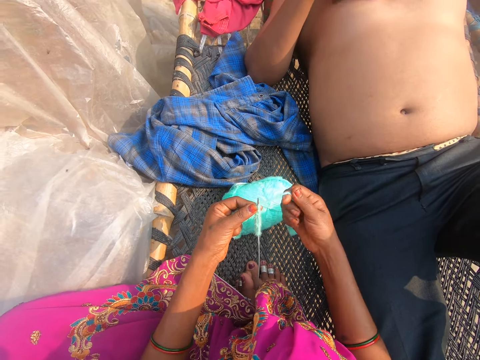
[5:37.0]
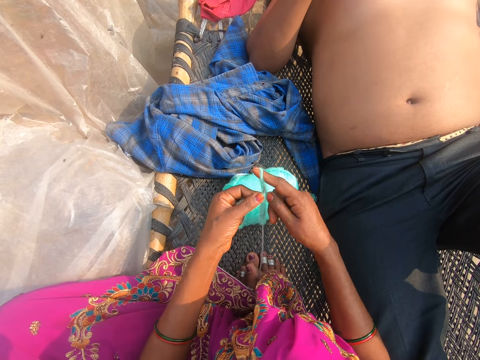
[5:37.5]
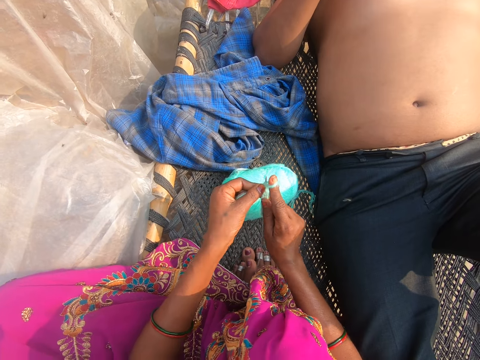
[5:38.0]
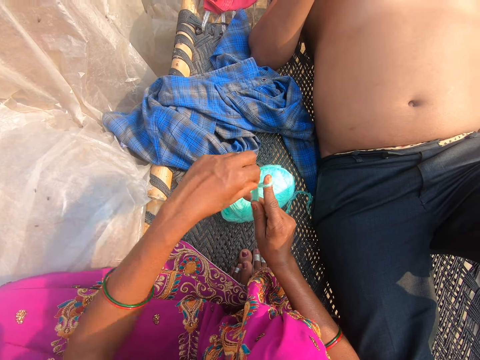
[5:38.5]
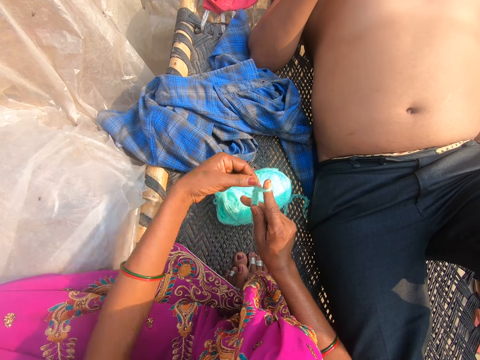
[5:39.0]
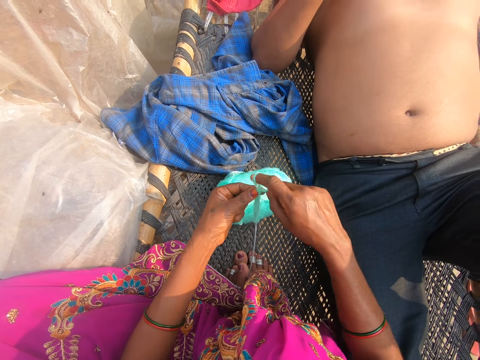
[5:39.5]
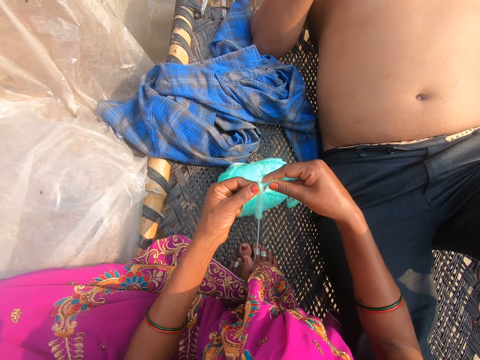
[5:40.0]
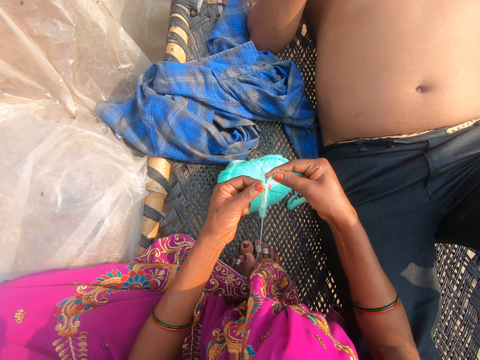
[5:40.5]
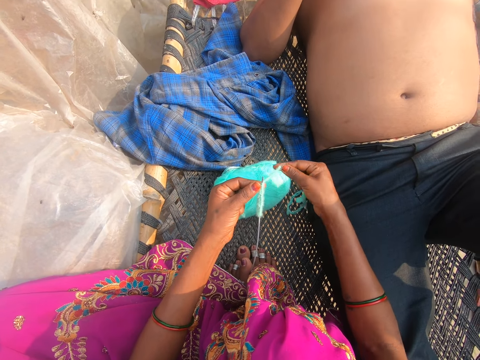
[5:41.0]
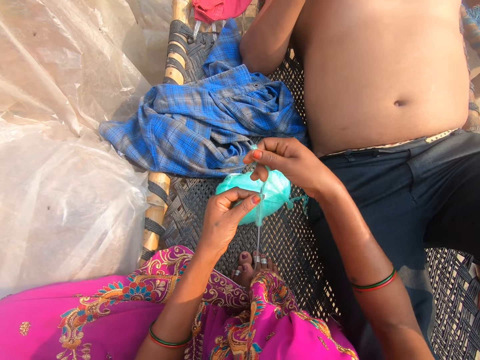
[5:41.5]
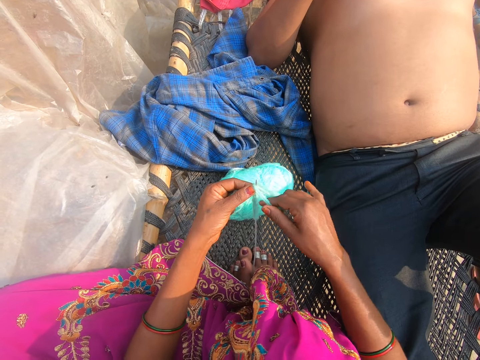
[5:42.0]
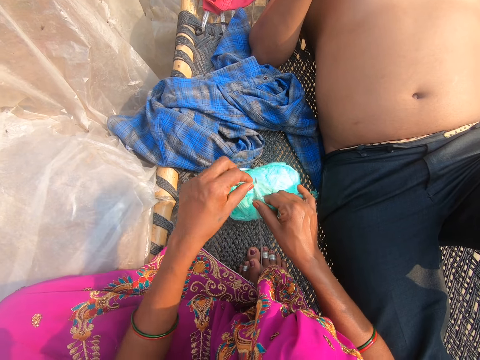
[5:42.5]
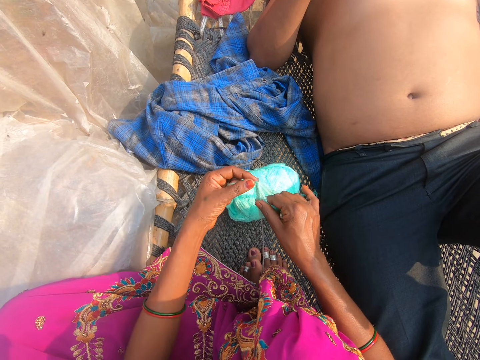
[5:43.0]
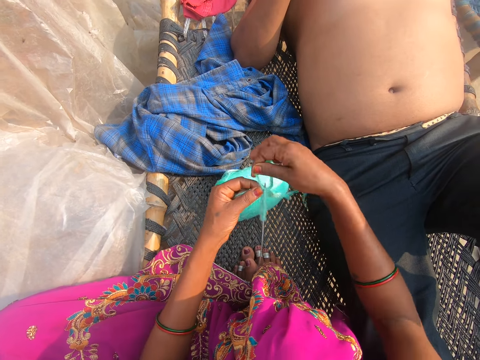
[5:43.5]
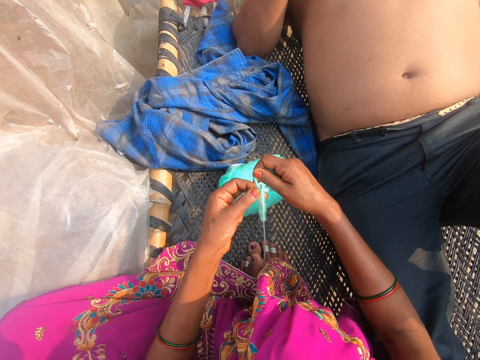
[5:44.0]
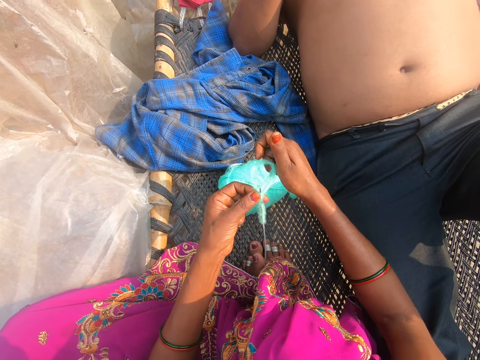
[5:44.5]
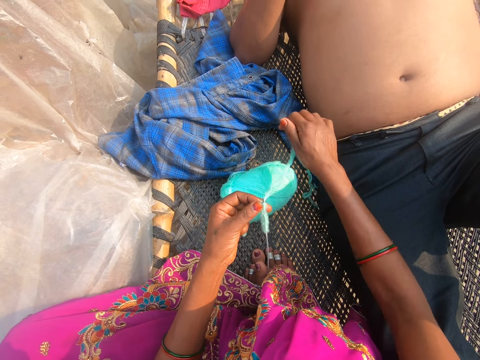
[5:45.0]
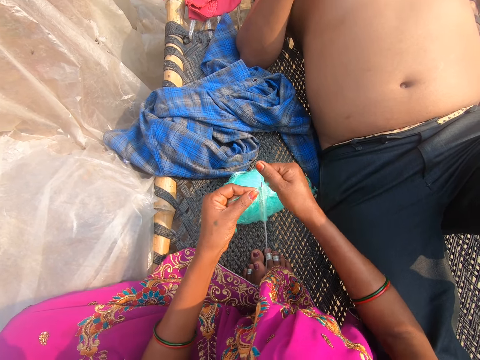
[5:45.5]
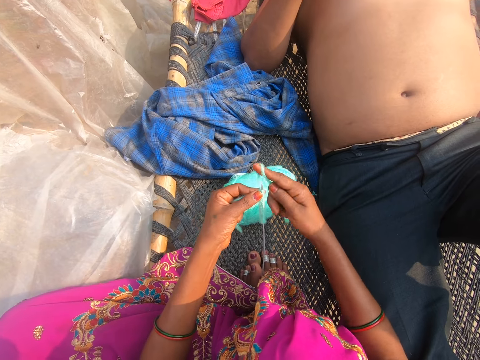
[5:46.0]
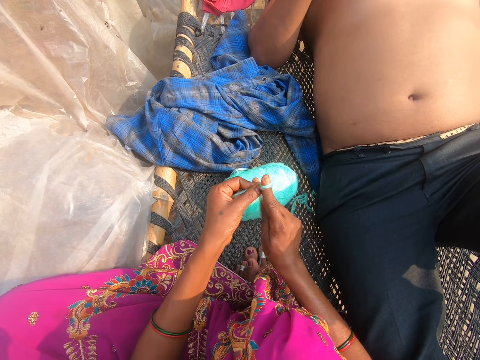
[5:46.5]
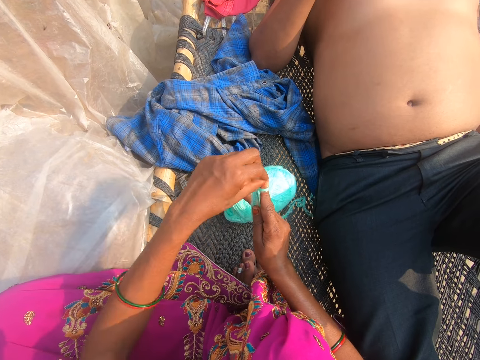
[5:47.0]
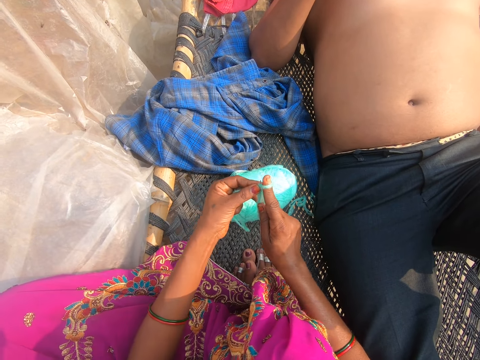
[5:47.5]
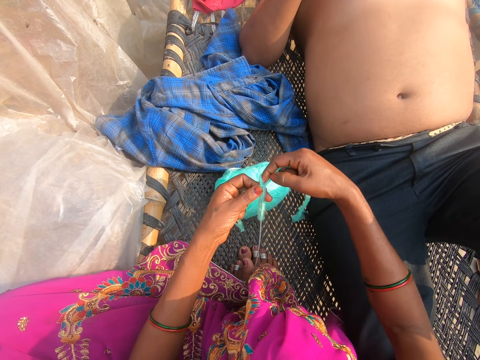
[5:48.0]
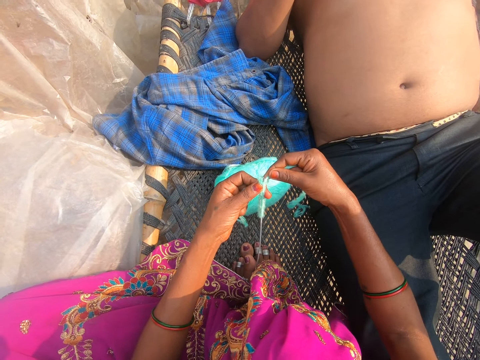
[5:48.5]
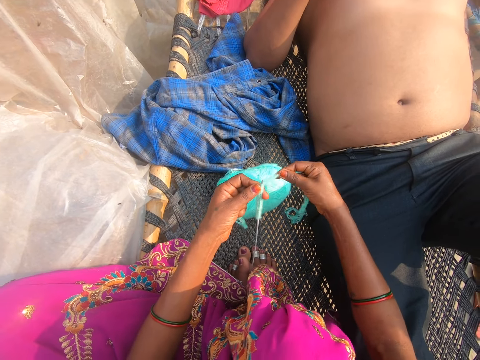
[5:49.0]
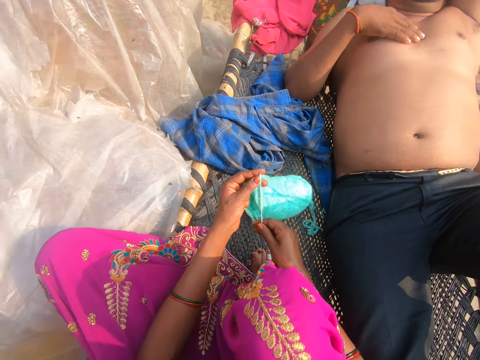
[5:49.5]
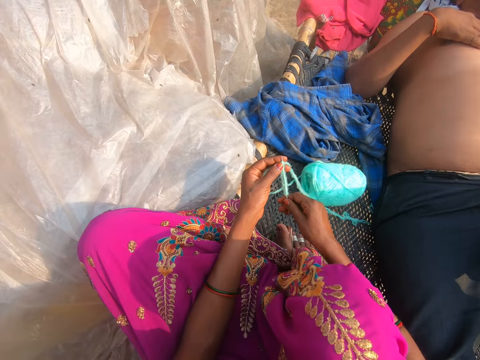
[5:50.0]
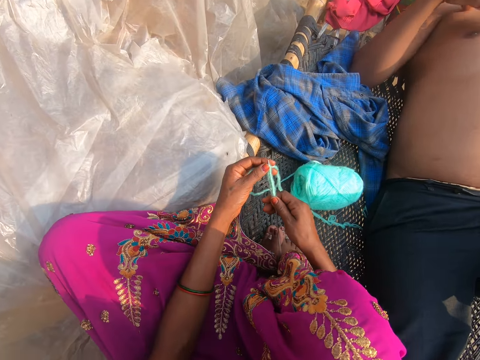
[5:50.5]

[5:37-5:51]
The camera wearer knits. They put a thread around a crochet. They pull the thread. They put the thread around the crochet. They pull the thread. They put the thread around the crochet. They pull the thread.

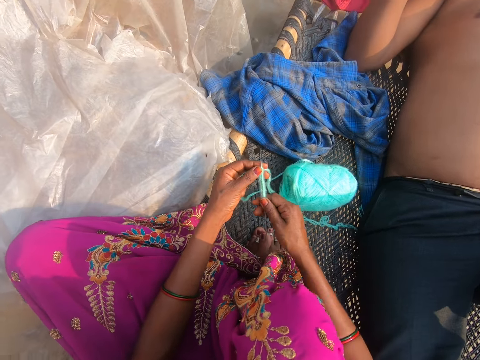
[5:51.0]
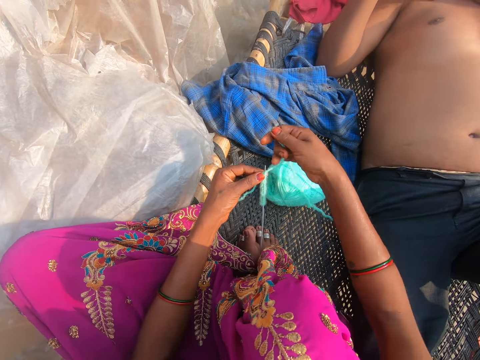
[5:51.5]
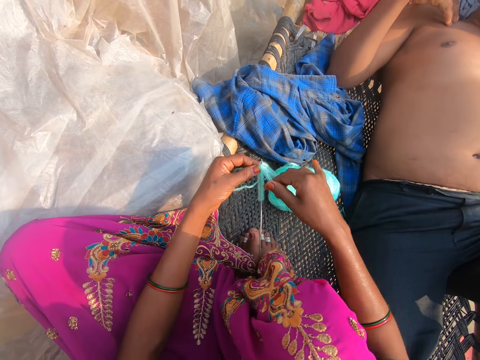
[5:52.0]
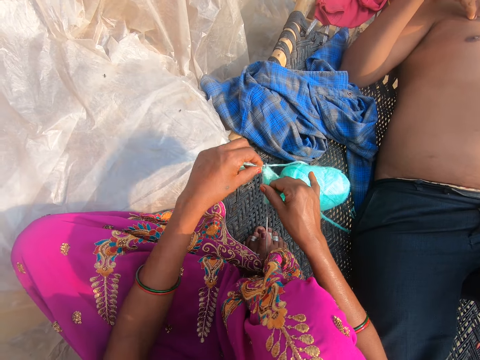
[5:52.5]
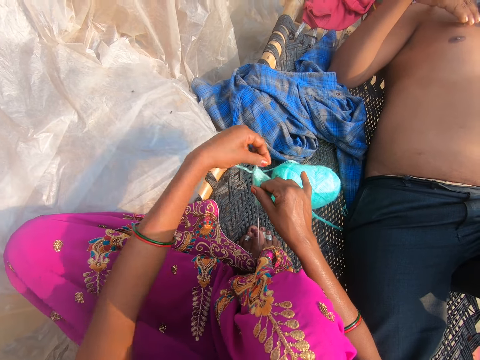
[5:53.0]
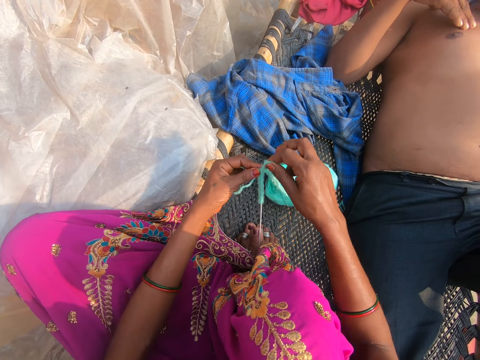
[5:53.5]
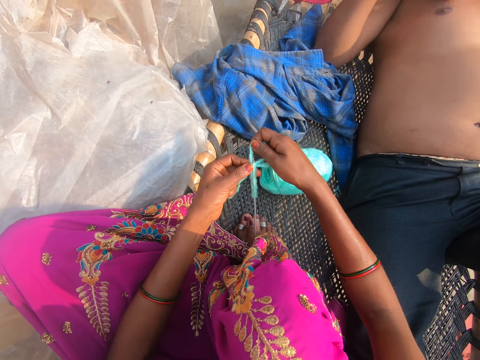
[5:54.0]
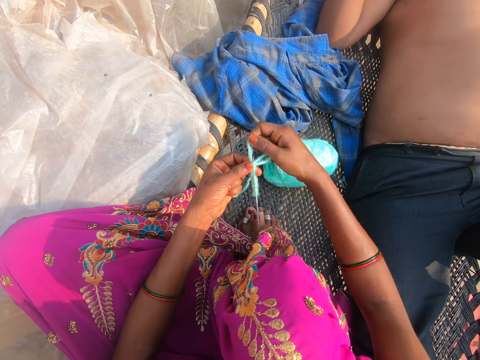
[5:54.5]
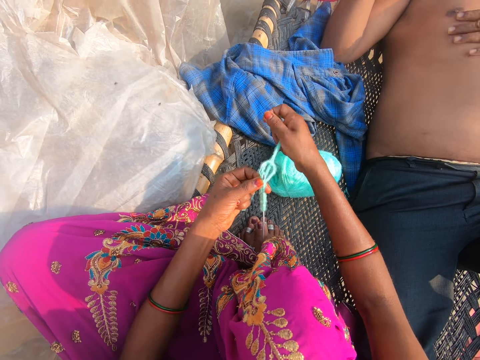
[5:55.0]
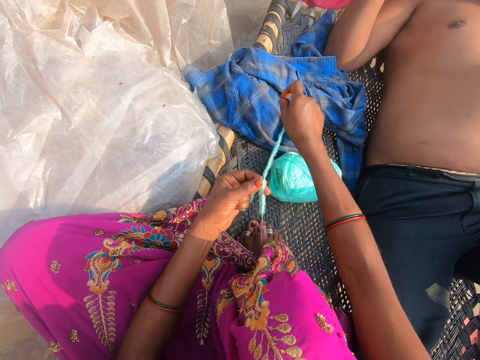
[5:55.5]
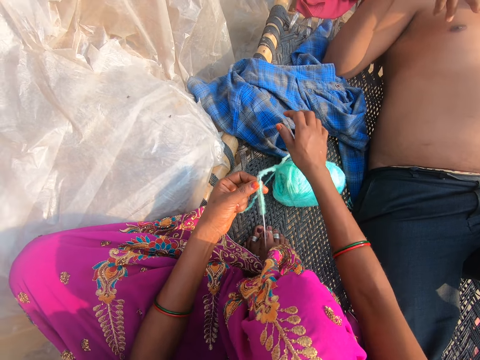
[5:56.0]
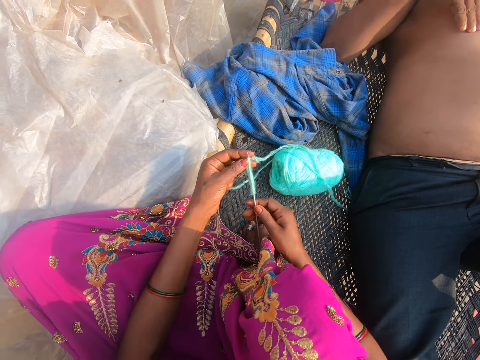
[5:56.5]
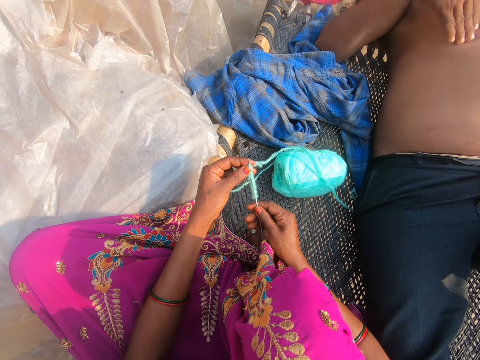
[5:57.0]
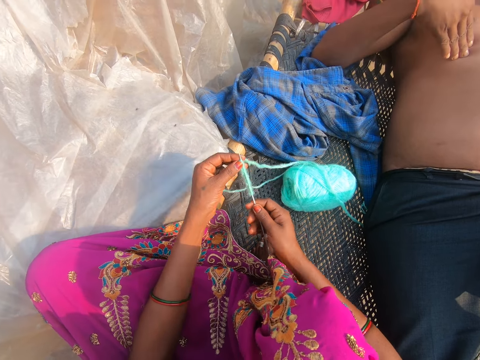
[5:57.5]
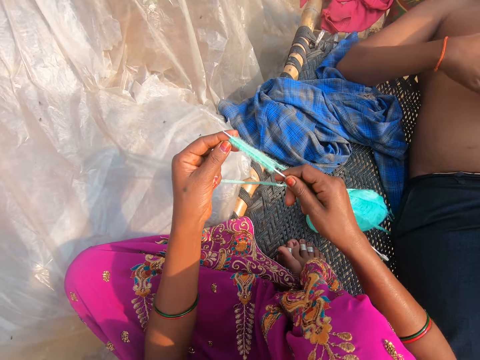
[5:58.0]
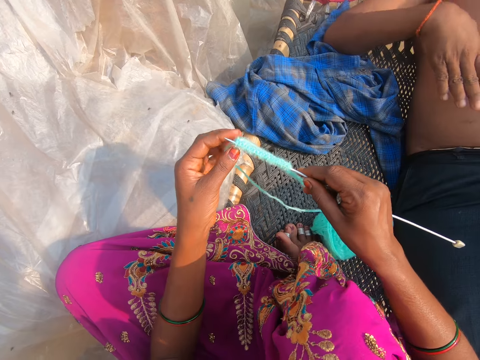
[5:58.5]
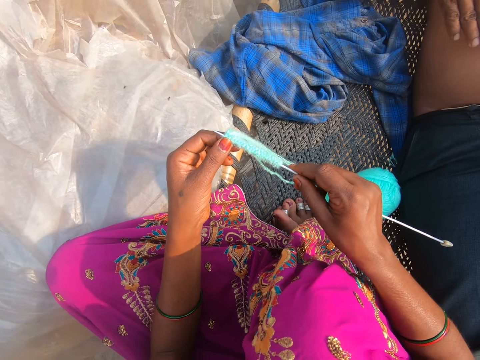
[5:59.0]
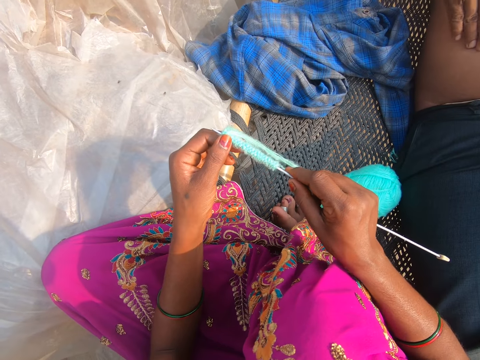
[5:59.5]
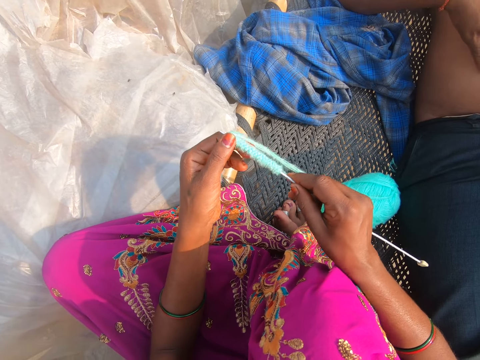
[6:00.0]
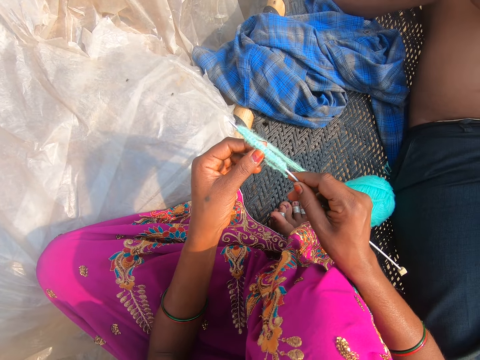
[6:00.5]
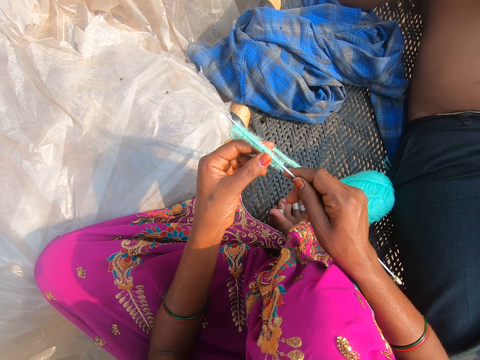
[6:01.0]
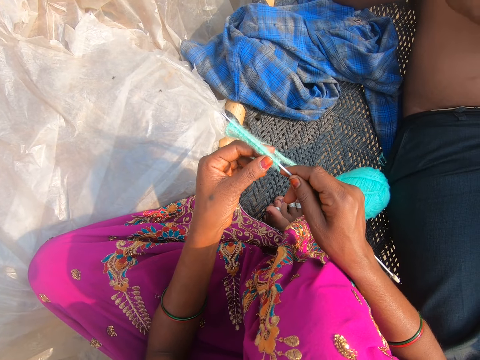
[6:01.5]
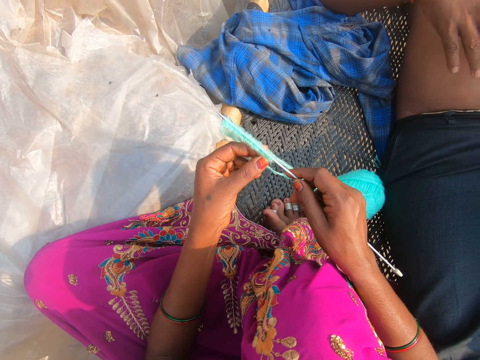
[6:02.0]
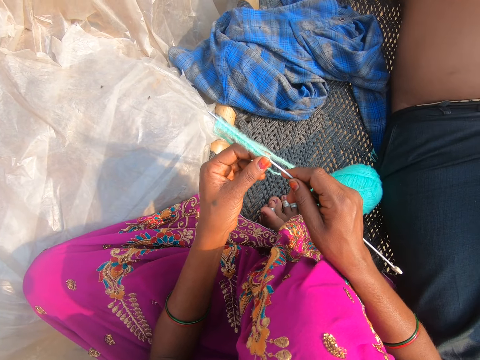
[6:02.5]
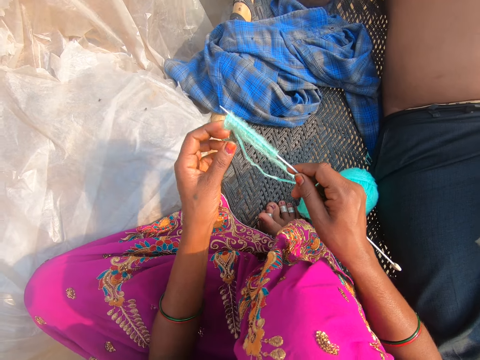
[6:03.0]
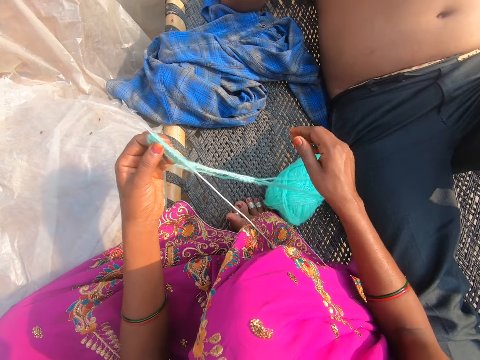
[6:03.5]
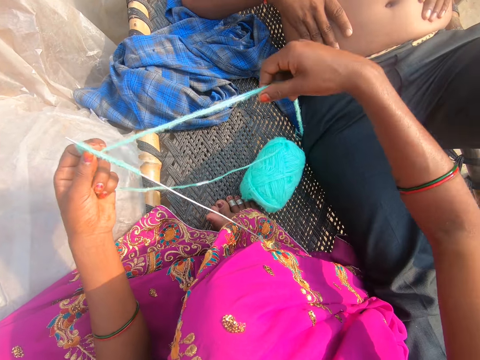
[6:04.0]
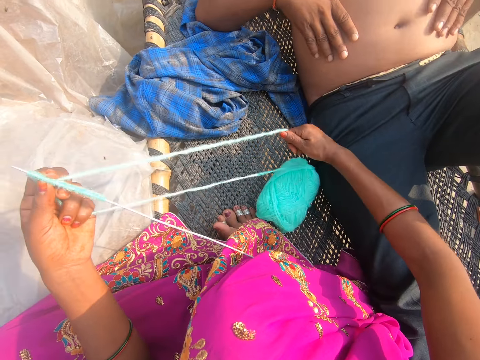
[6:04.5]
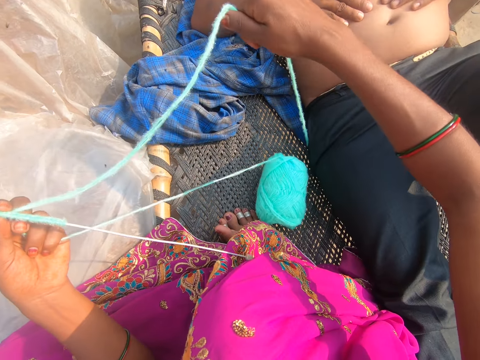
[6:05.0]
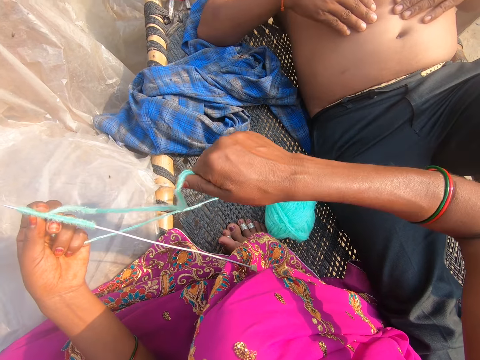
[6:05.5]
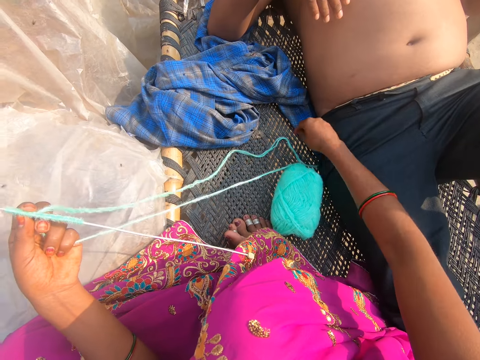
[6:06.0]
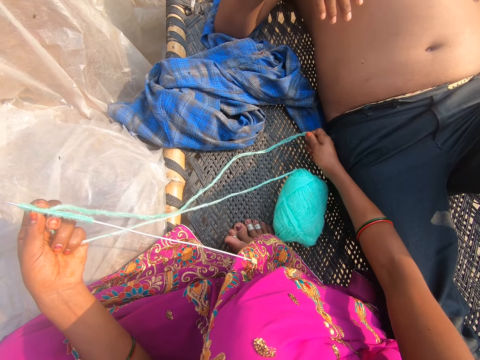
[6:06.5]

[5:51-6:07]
The camera wearer puts a thread around a crochet. They pull the thread. They lift up the crochet. They converse with a man. They check on the crochet and thread. They knit. They converse with the man. They pull the thread. They knit.
